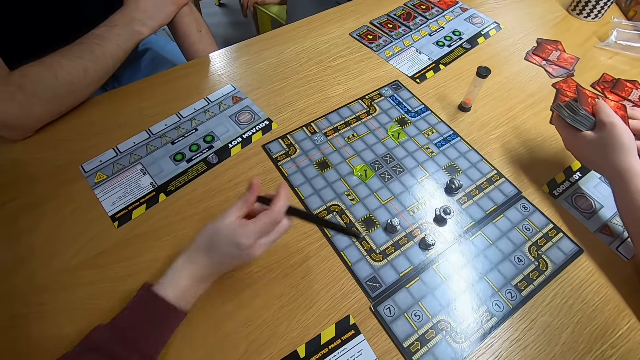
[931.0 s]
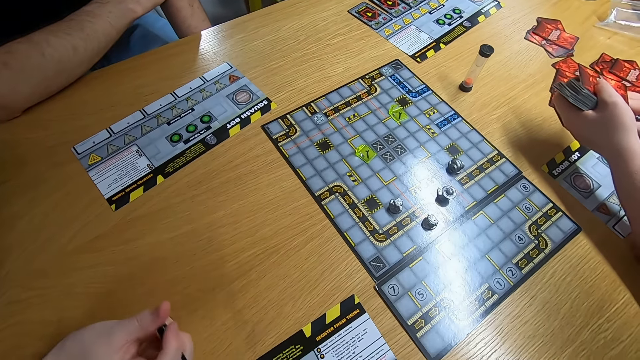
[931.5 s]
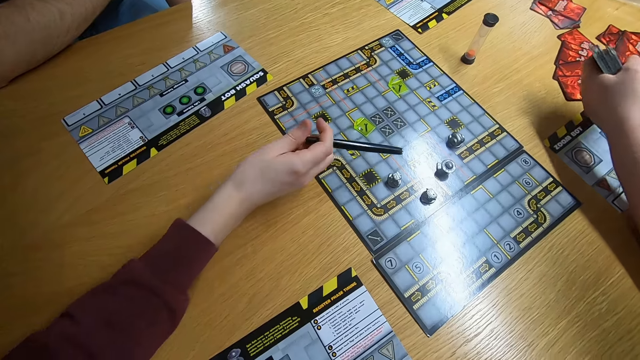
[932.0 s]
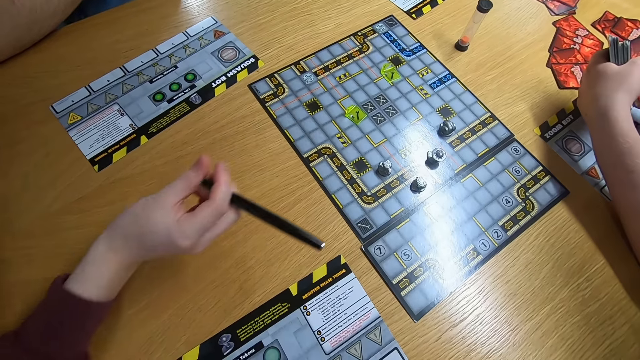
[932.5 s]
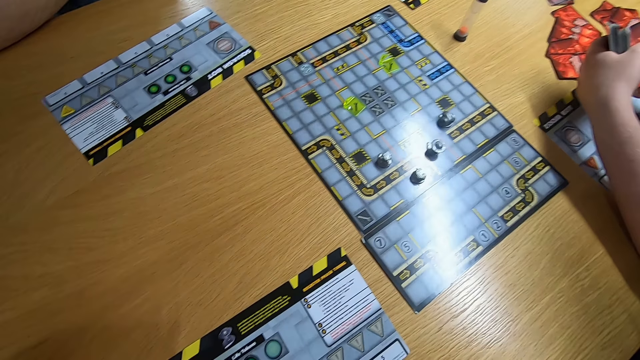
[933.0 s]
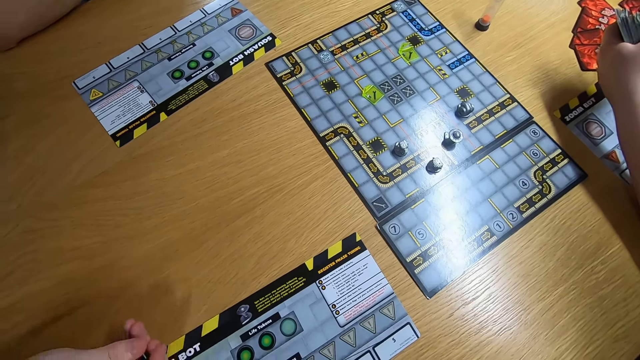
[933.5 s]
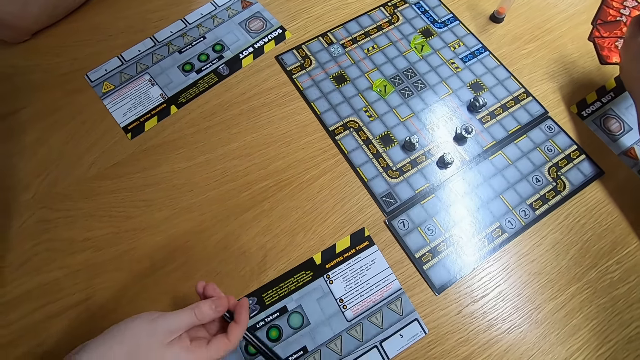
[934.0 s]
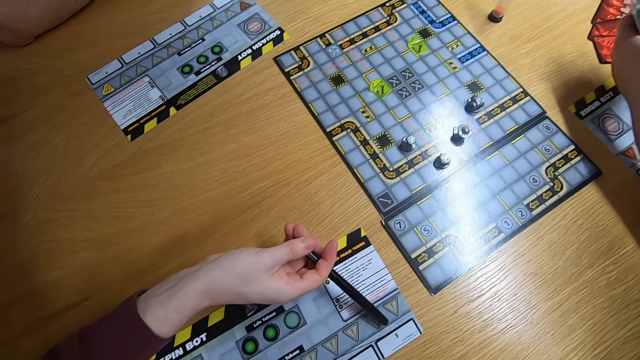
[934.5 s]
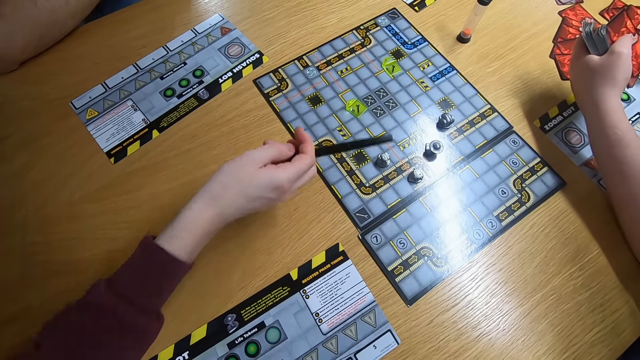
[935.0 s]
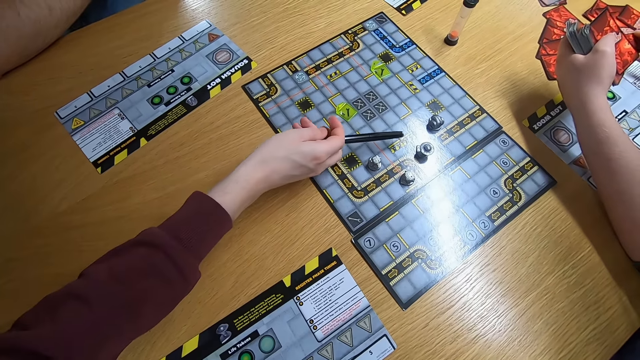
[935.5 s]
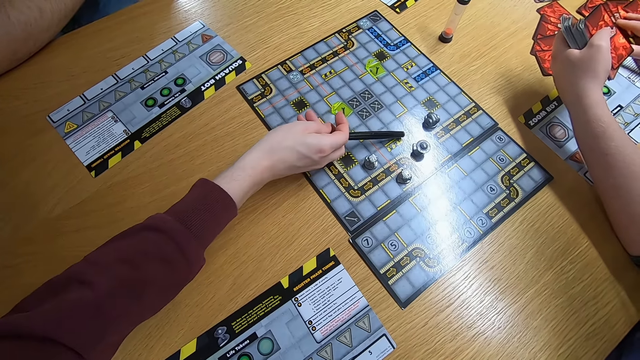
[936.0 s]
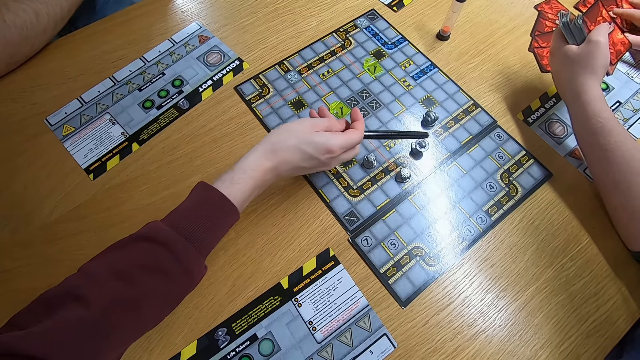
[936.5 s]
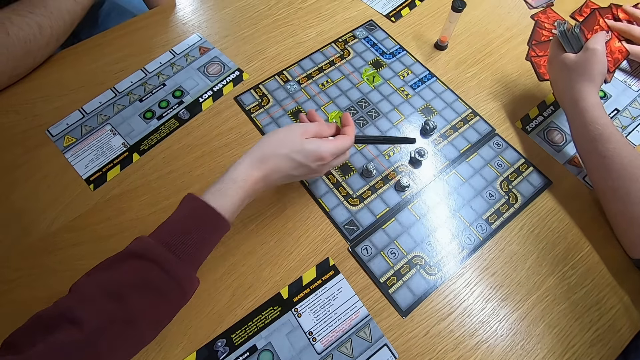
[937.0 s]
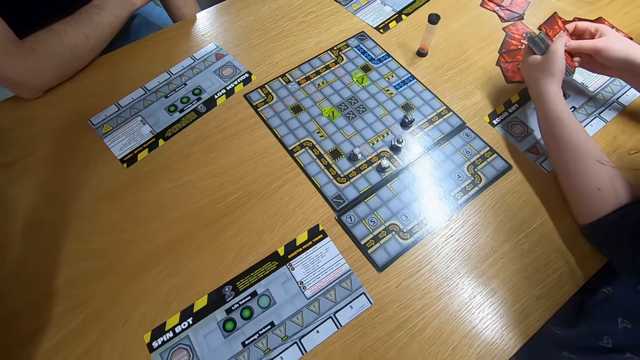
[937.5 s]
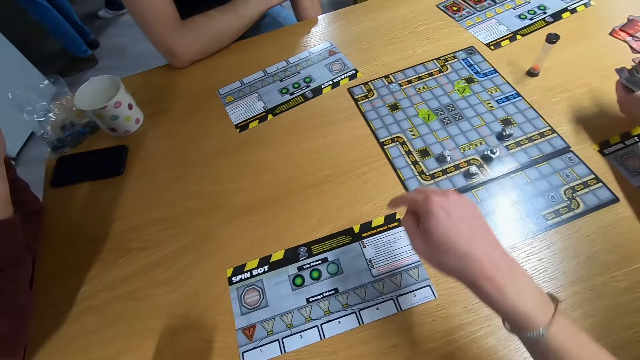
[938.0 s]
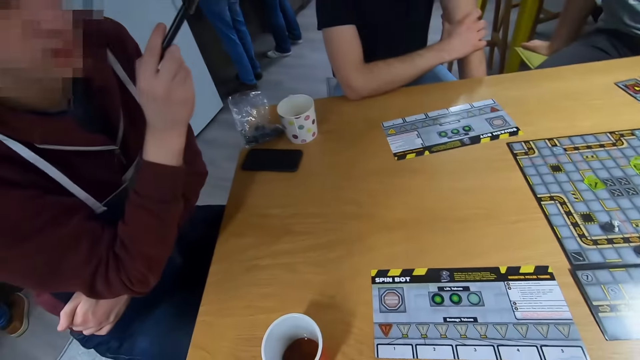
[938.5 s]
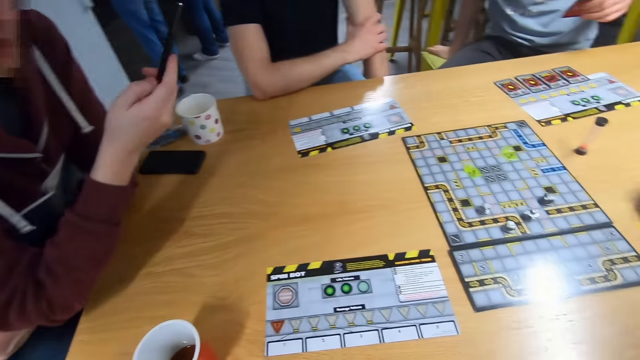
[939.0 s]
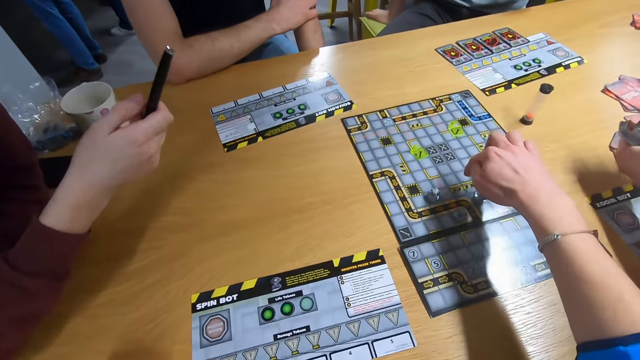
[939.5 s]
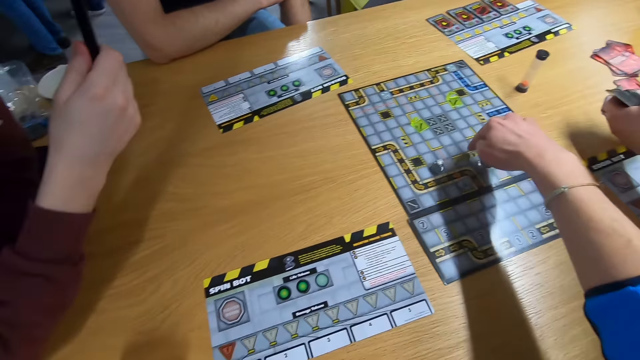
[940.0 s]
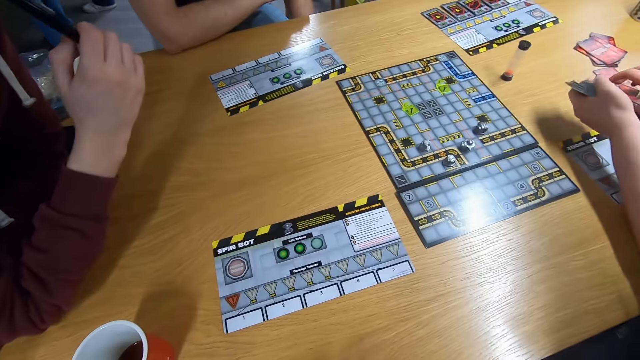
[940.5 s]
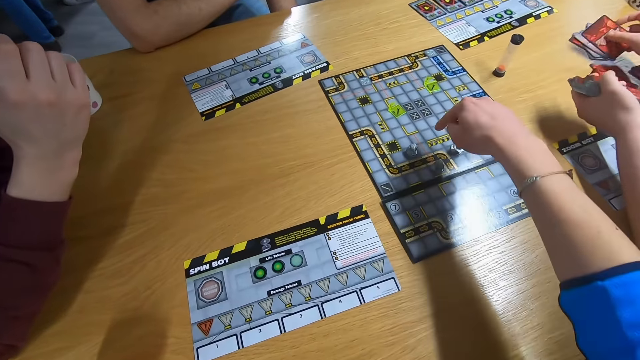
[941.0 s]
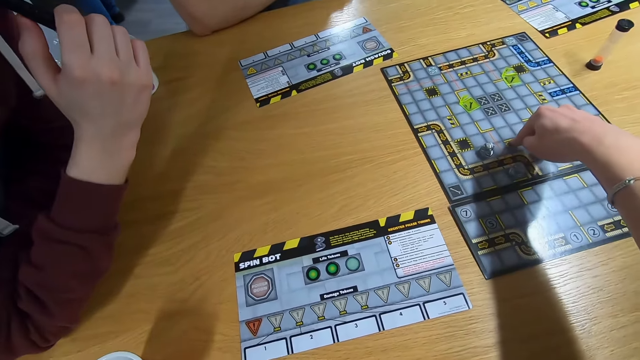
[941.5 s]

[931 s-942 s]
A lady touches the cards with the right hand. A man swings the right hand. The camera wearer swings the right hand. They stare at another man. They swing the right hand.

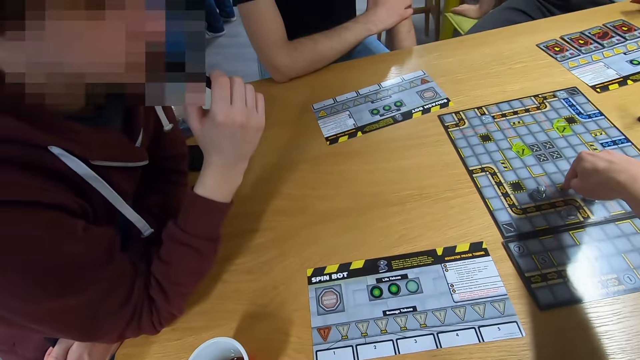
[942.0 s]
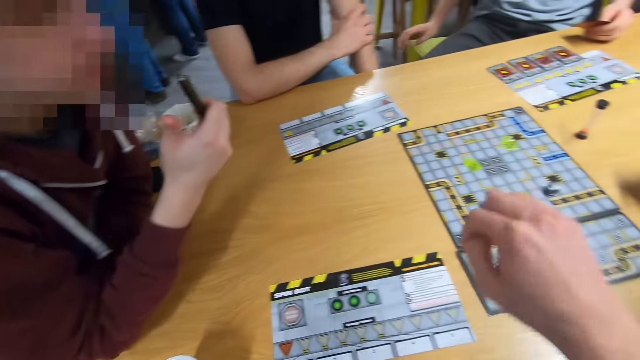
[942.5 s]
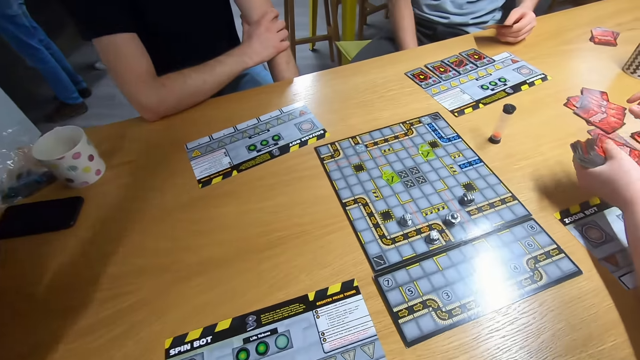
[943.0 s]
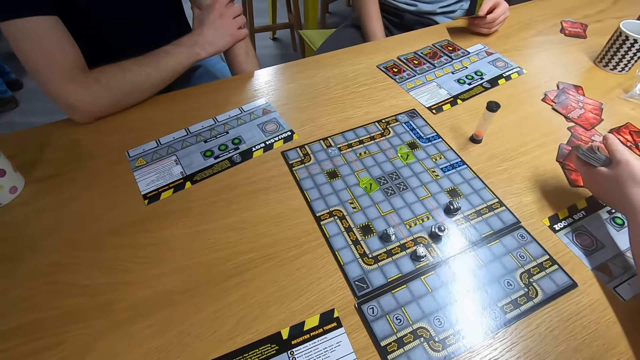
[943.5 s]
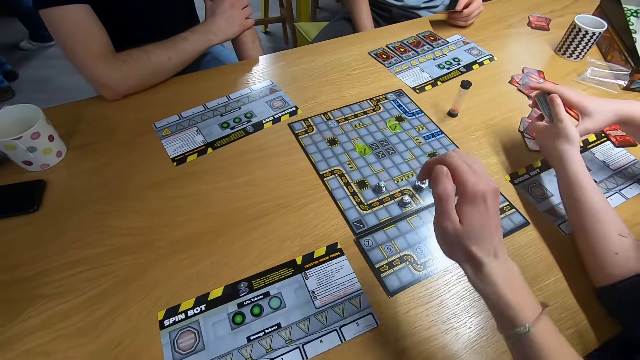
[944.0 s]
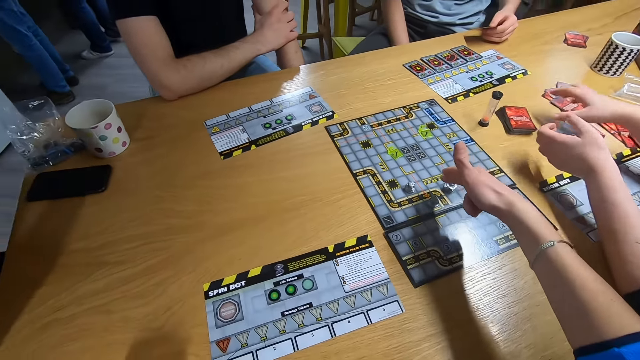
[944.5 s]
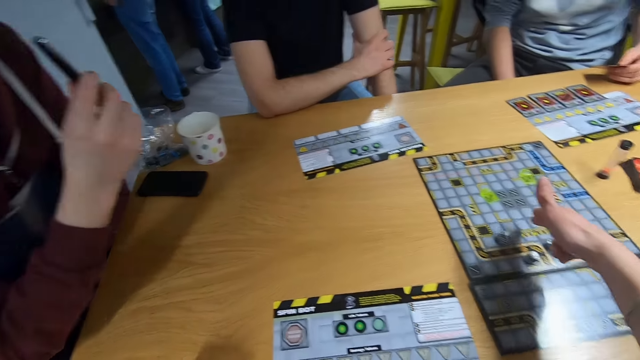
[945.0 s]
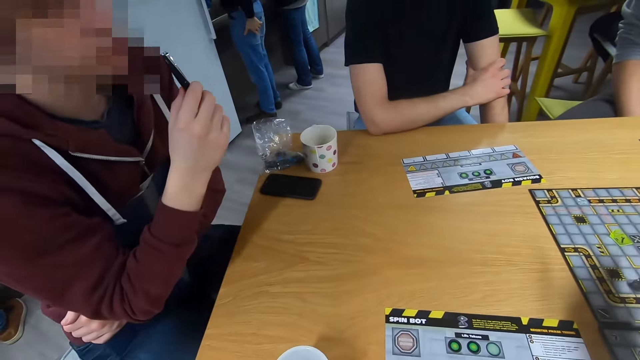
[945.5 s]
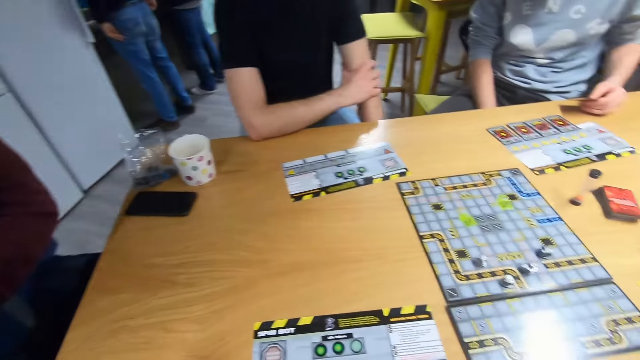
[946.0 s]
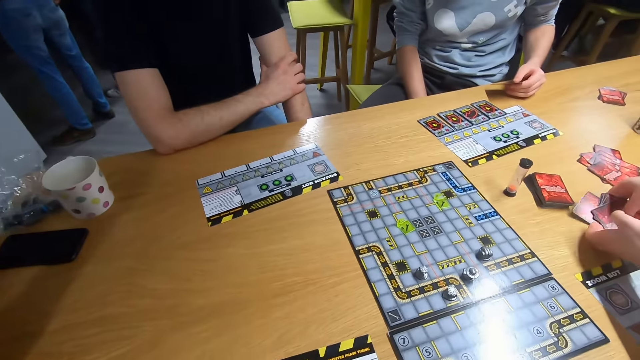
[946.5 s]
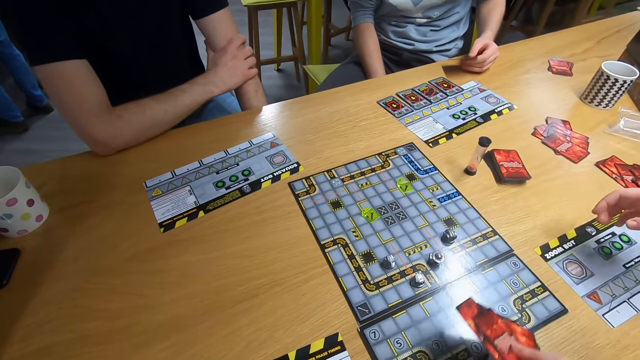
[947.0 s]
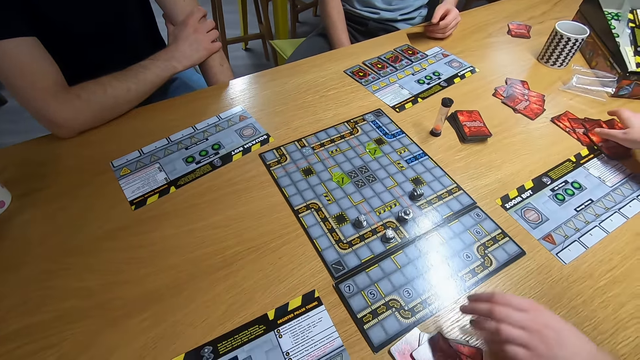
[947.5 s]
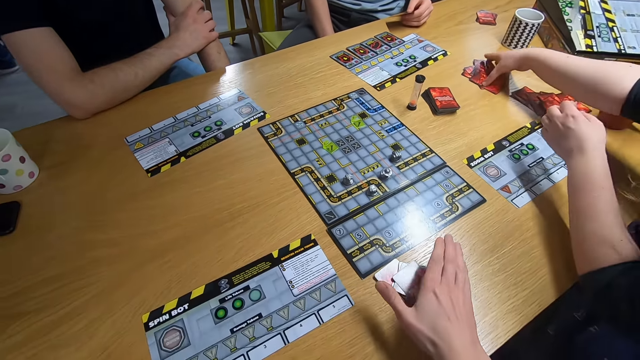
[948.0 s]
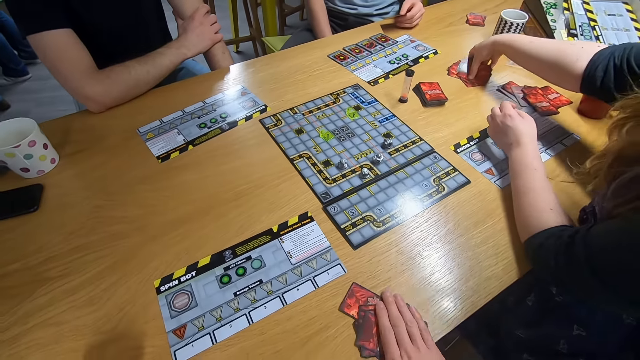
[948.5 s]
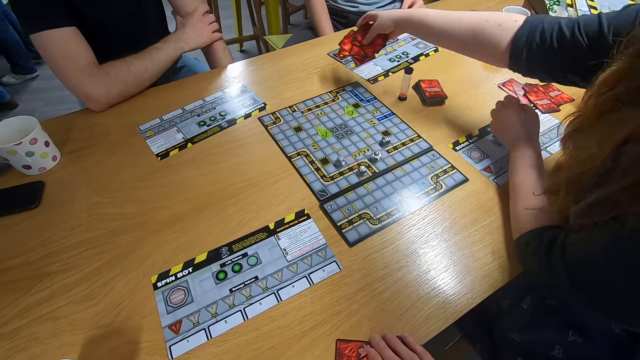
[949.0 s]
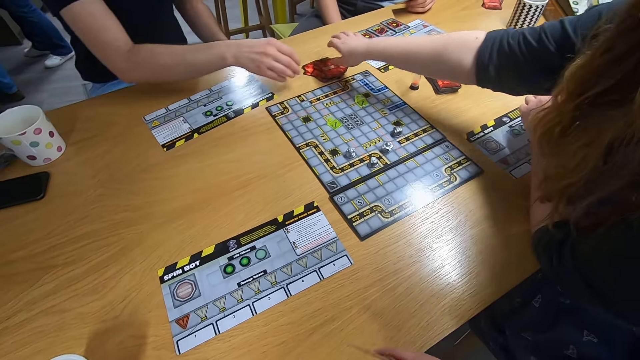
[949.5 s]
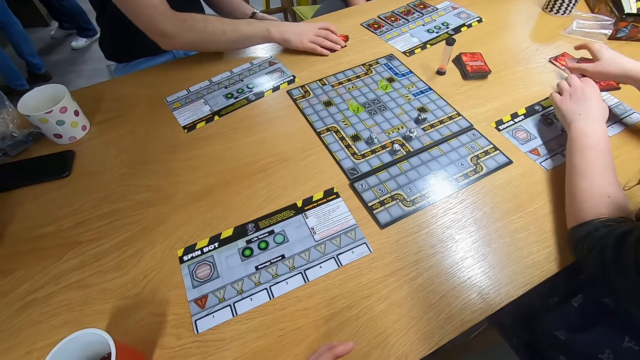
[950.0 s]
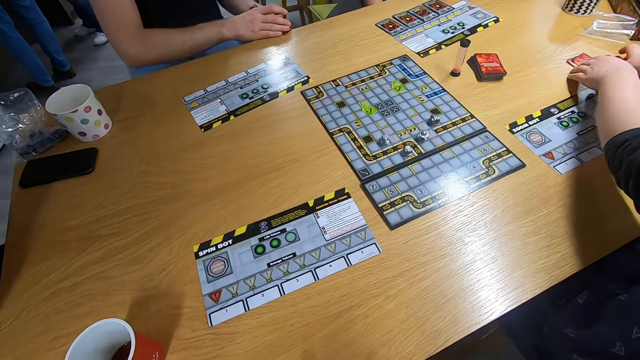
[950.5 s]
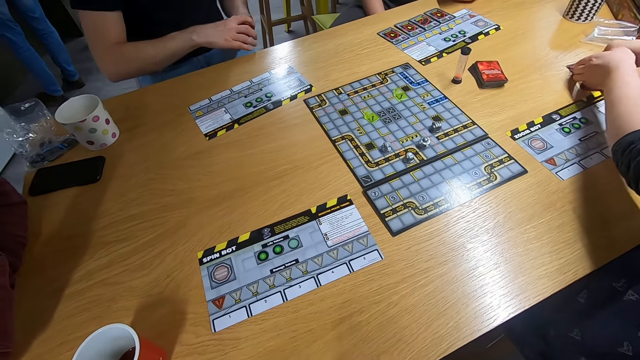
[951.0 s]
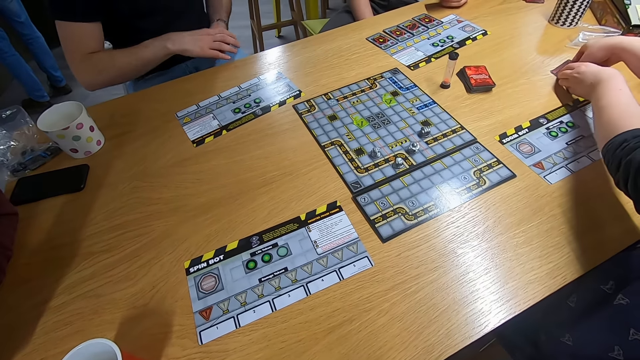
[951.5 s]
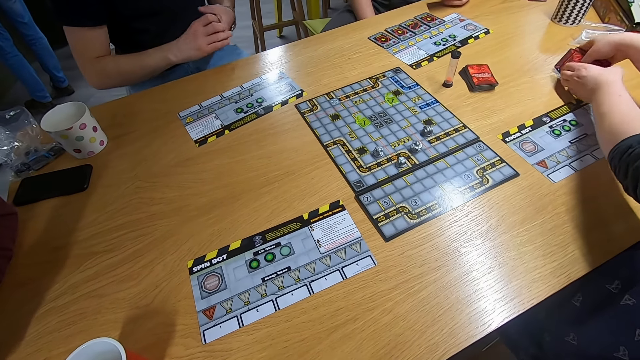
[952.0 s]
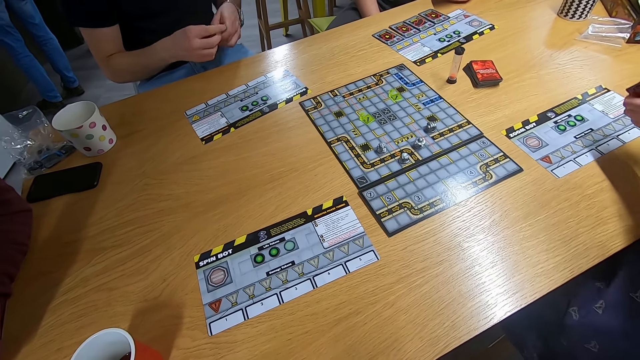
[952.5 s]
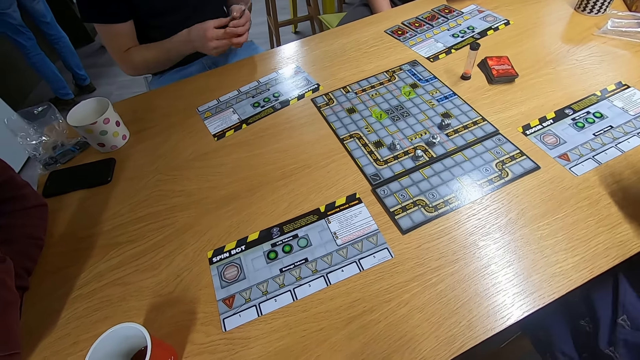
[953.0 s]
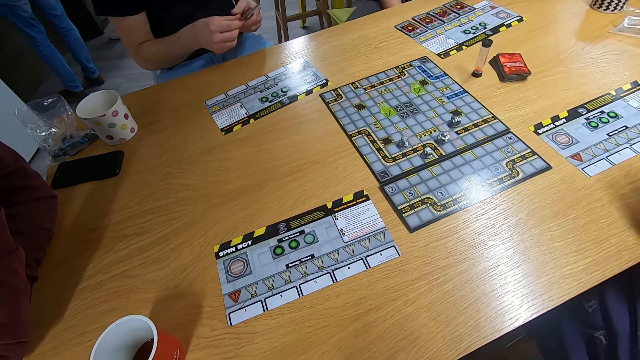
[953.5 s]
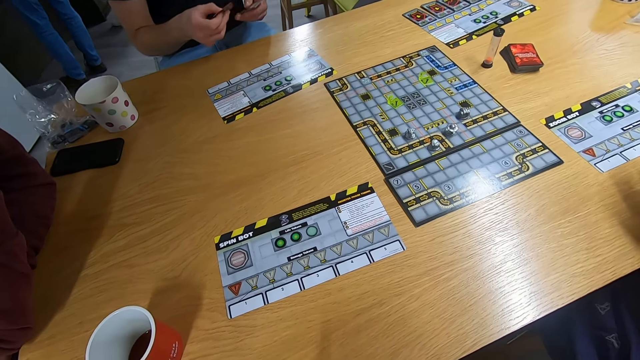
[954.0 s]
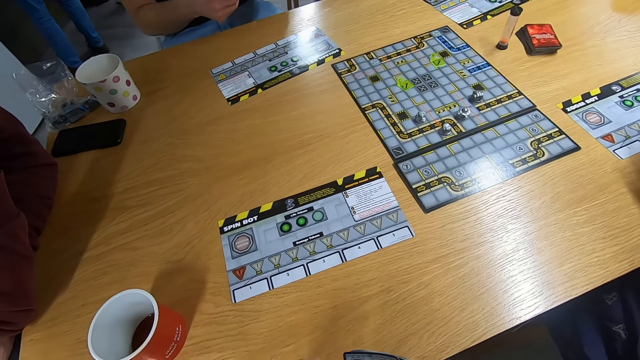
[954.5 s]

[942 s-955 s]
A lady shuffles the cards. The camera wearer swings the right hand. They stare at a man. The lady distributes the cards. The camera wearer picks up cards on the table. The man shuffles the cards.
